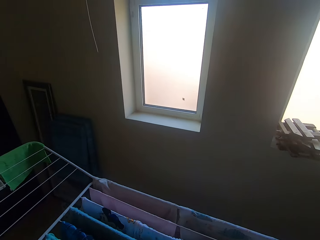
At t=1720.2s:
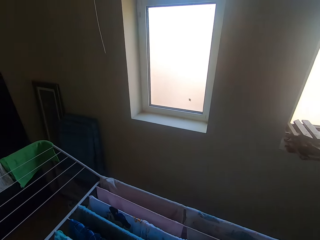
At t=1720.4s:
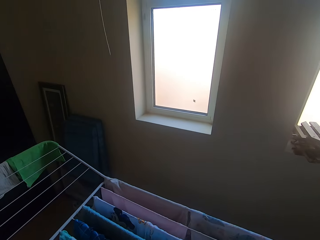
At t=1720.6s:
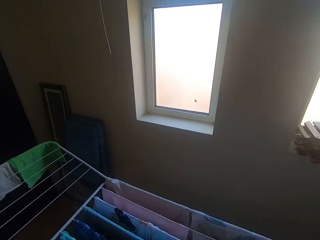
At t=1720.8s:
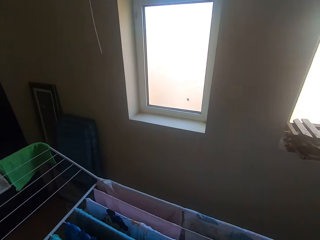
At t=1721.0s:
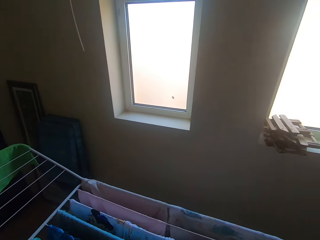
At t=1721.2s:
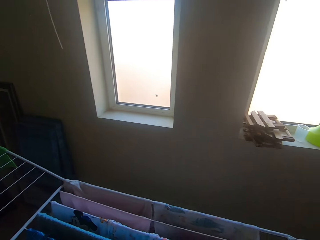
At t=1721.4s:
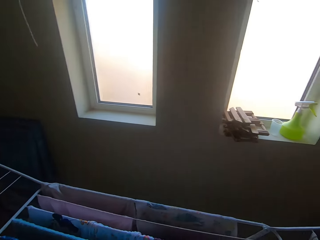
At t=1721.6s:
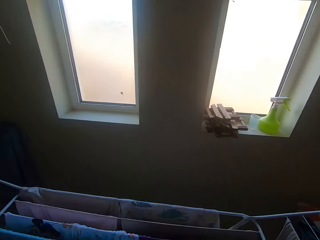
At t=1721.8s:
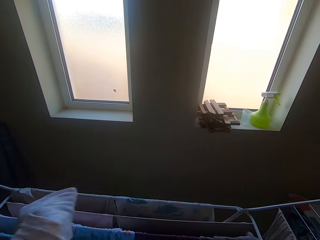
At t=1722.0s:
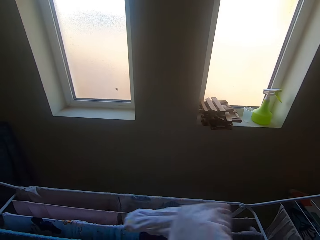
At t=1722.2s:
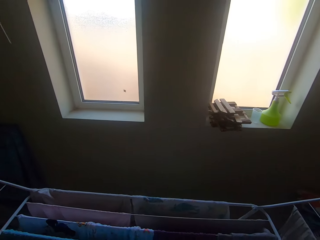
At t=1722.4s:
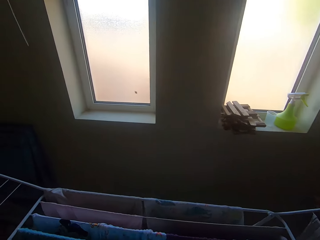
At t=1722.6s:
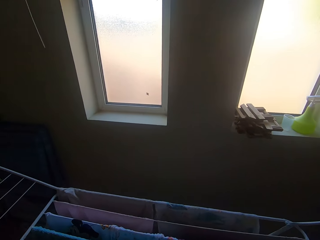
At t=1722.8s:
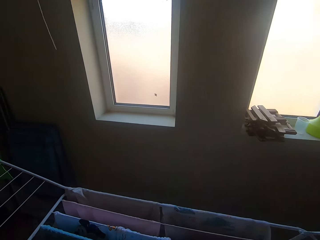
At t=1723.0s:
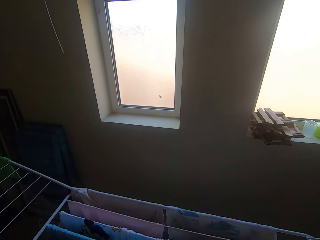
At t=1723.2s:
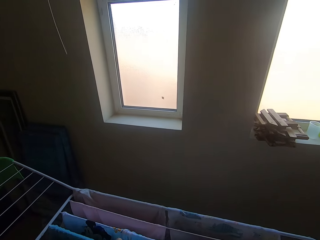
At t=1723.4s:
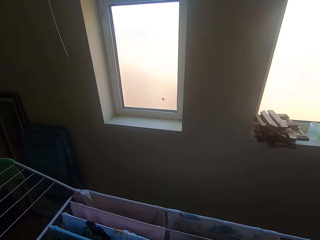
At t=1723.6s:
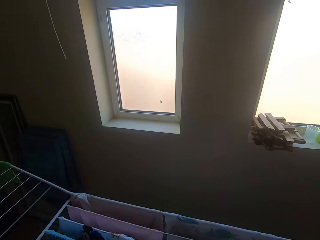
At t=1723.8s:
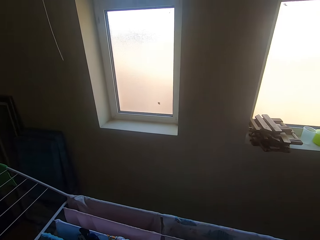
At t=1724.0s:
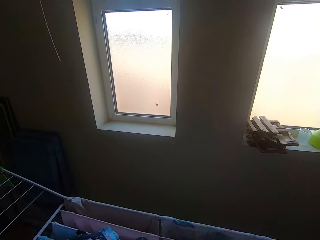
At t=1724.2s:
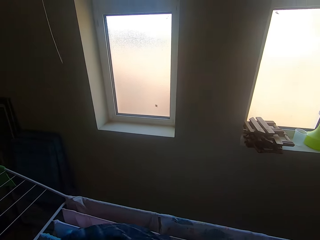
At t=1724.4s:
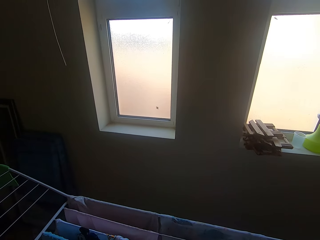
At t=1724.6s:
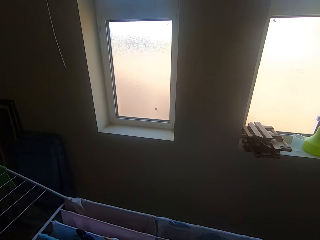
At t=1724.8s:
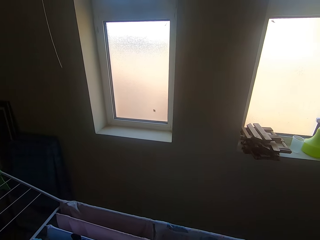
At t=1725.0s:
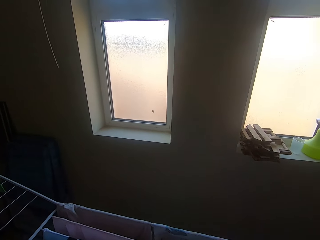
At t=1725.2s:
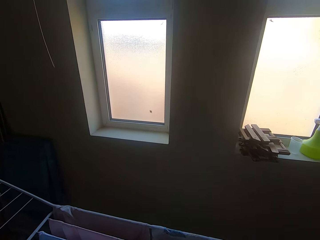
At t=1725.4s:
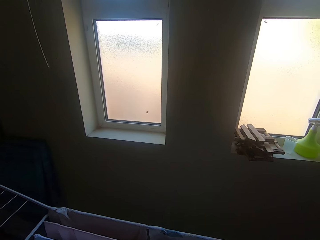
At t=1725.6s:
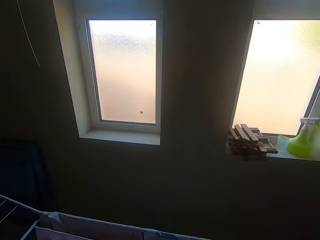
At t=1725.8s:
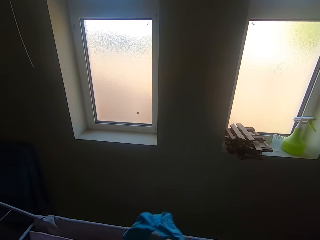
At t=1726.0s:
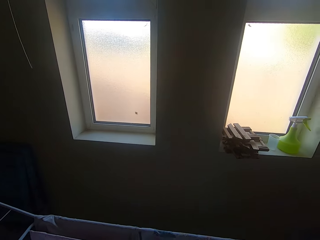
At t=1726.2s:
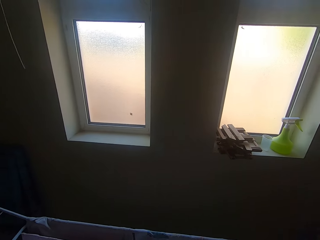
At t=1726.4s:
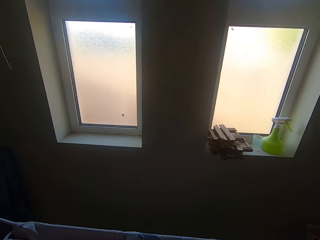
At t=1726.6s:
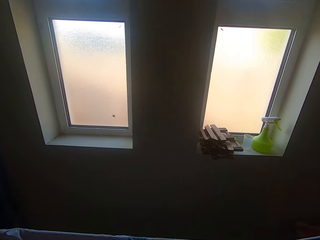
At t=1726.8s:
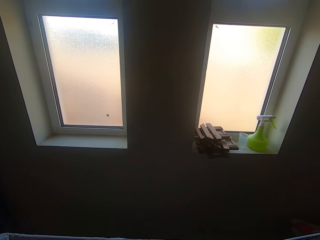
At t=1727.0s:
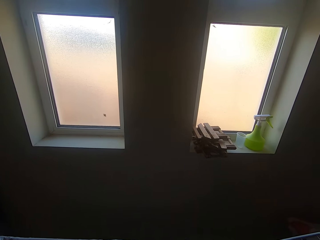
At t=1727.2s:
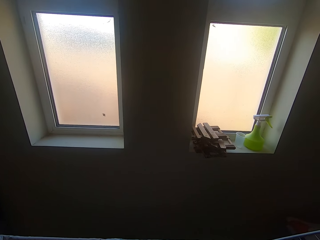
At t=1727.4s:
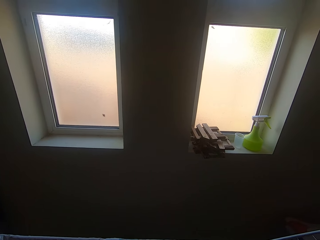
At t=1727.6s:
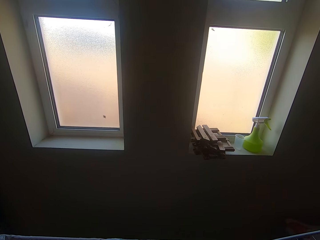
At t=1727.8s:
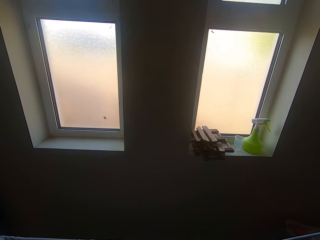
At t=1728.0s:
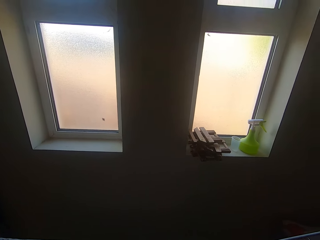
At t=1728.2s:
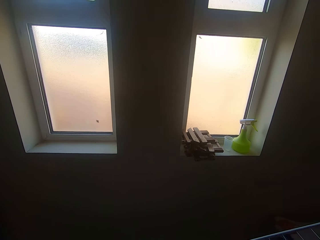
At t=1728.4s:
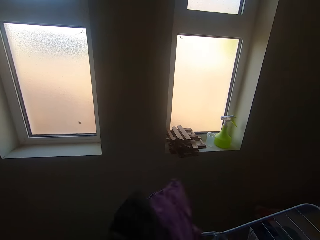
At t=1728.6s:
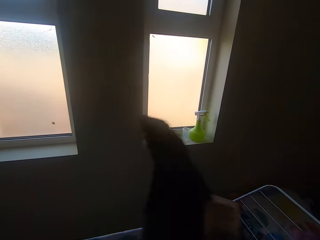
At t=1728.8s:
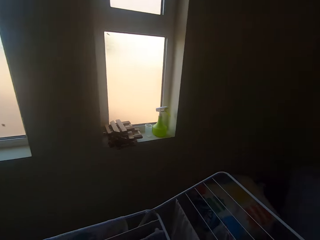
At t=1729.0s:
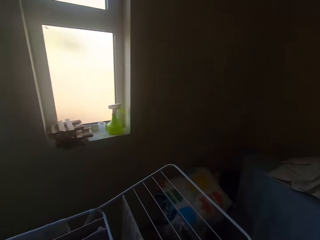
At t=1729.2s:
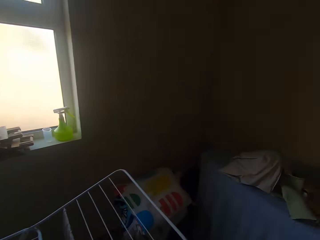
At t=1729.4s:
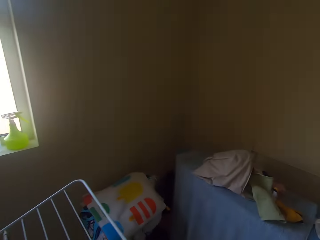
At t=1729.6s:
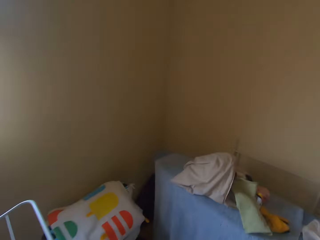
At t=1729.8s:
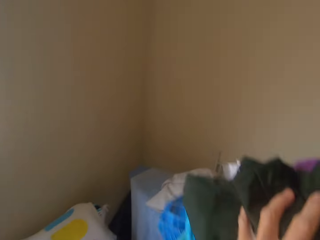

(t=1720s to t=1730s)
The camera wearer picks clothes on the hanging line.

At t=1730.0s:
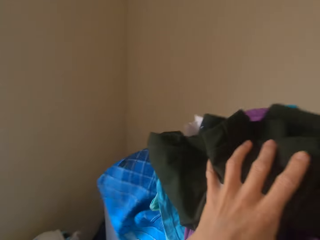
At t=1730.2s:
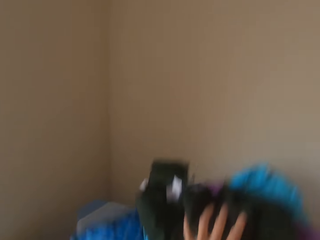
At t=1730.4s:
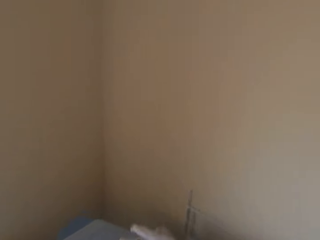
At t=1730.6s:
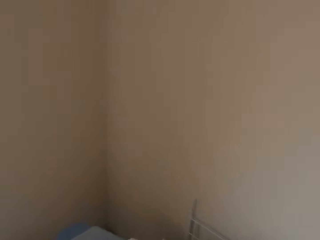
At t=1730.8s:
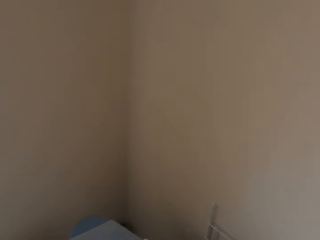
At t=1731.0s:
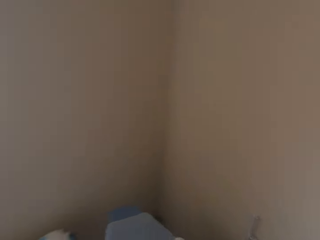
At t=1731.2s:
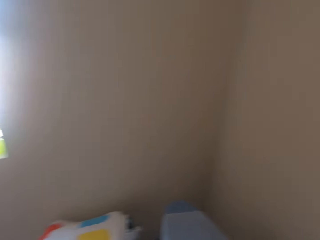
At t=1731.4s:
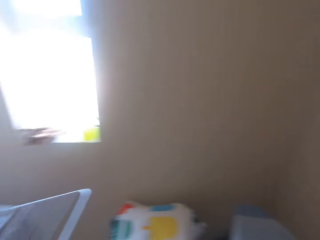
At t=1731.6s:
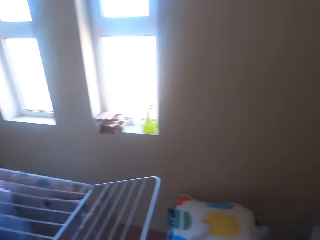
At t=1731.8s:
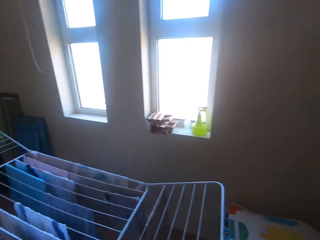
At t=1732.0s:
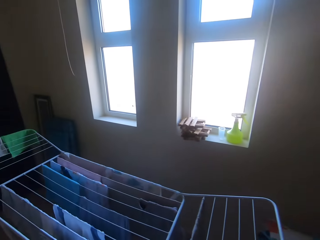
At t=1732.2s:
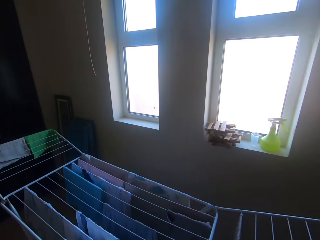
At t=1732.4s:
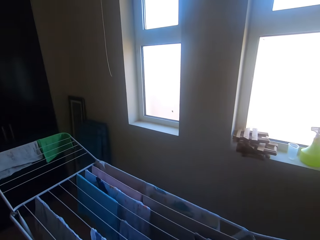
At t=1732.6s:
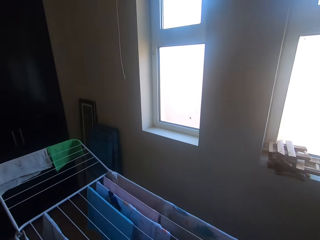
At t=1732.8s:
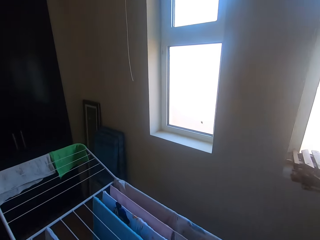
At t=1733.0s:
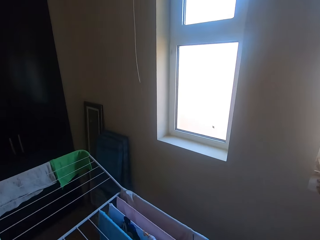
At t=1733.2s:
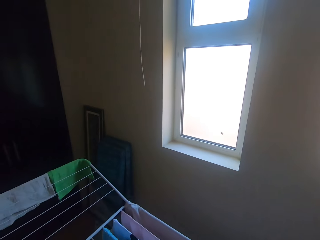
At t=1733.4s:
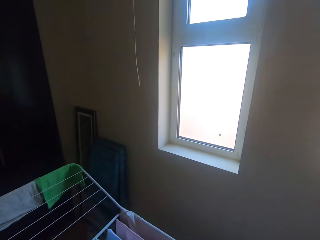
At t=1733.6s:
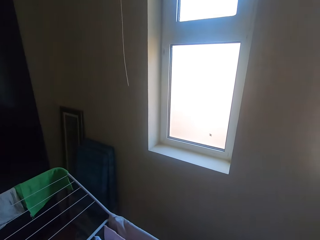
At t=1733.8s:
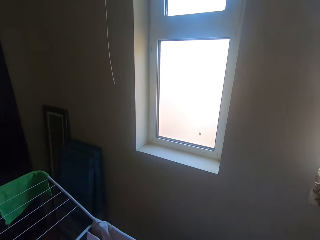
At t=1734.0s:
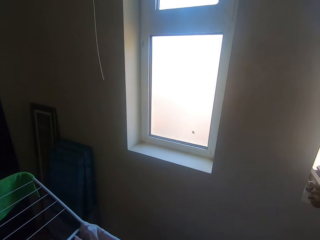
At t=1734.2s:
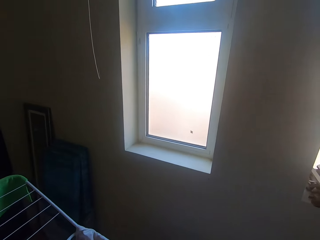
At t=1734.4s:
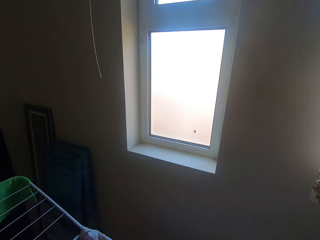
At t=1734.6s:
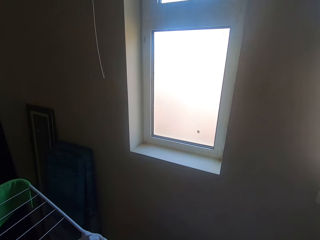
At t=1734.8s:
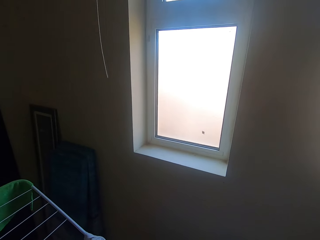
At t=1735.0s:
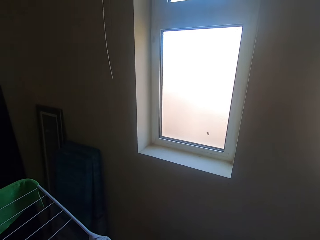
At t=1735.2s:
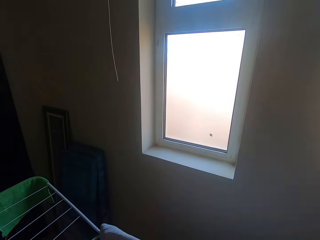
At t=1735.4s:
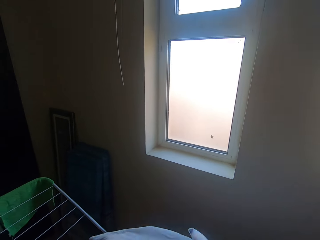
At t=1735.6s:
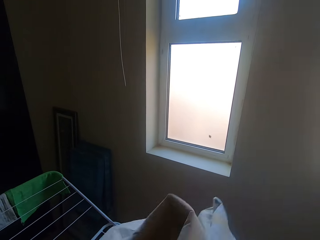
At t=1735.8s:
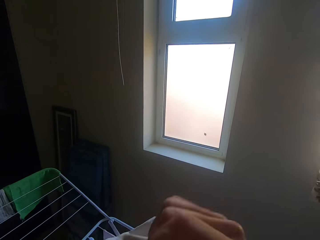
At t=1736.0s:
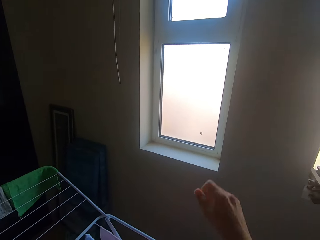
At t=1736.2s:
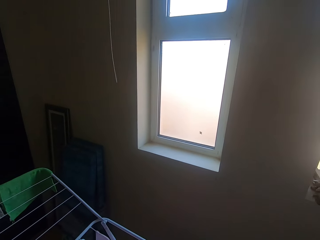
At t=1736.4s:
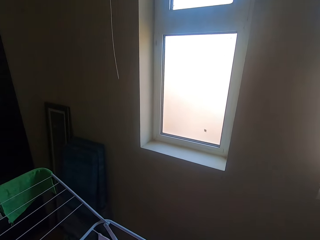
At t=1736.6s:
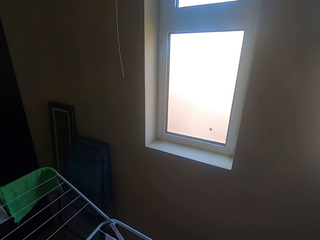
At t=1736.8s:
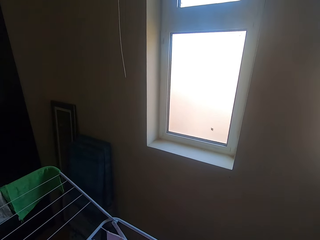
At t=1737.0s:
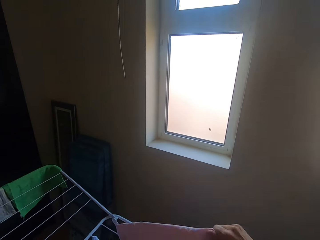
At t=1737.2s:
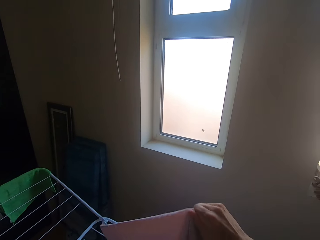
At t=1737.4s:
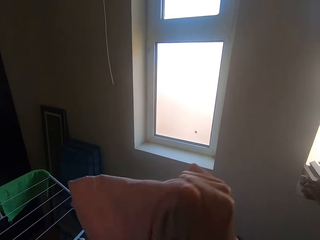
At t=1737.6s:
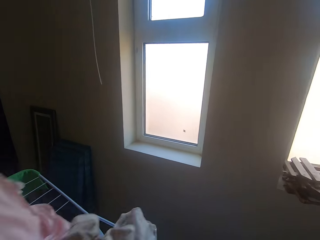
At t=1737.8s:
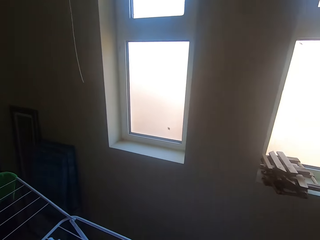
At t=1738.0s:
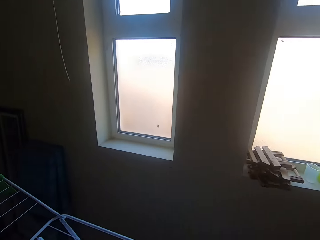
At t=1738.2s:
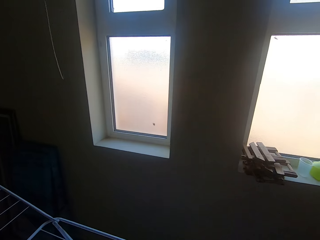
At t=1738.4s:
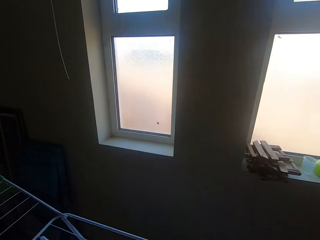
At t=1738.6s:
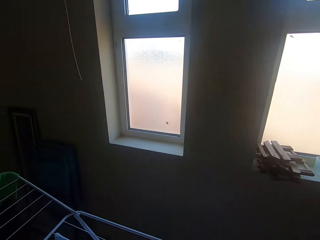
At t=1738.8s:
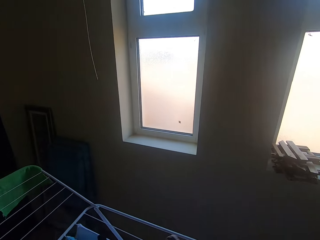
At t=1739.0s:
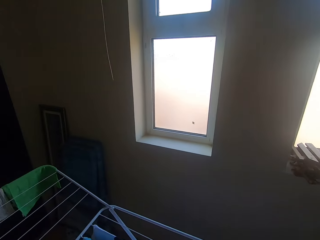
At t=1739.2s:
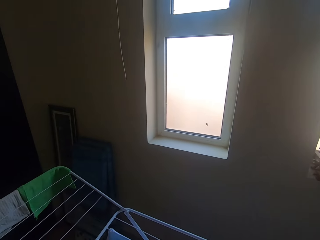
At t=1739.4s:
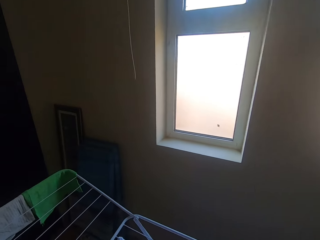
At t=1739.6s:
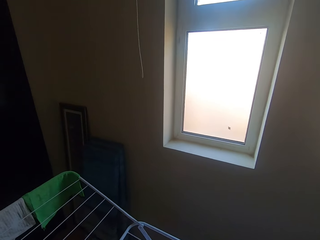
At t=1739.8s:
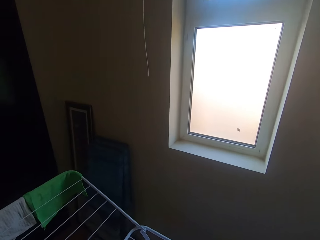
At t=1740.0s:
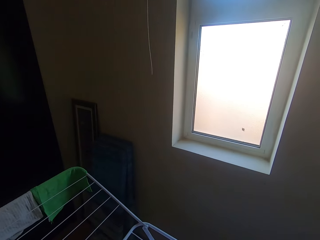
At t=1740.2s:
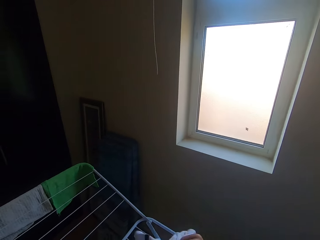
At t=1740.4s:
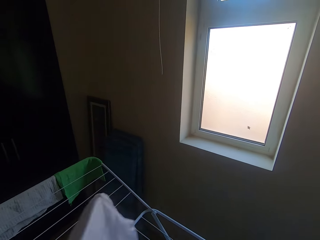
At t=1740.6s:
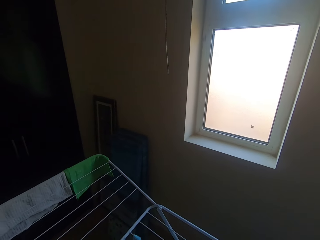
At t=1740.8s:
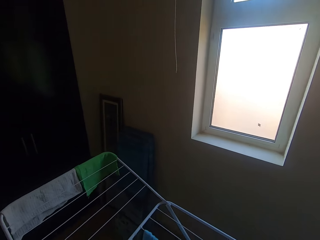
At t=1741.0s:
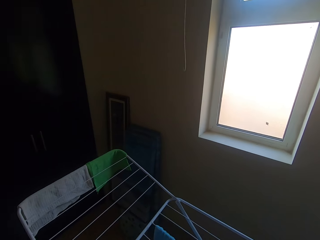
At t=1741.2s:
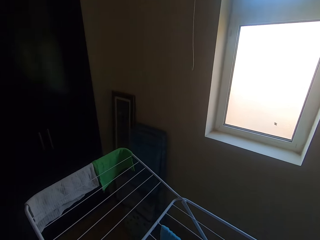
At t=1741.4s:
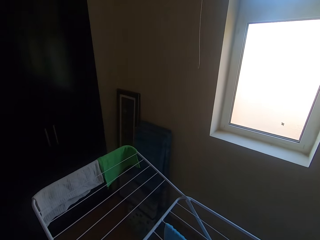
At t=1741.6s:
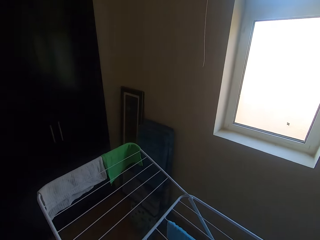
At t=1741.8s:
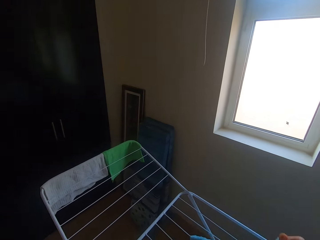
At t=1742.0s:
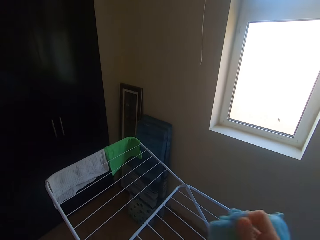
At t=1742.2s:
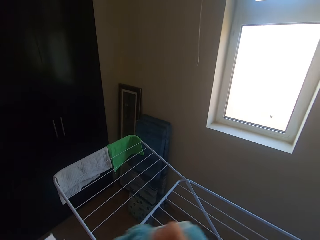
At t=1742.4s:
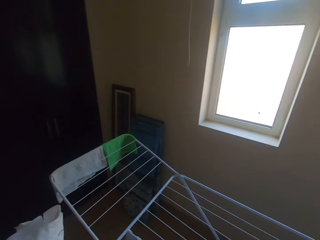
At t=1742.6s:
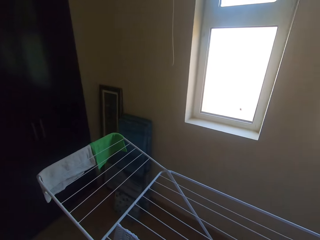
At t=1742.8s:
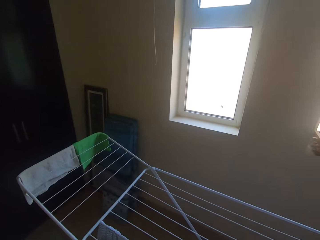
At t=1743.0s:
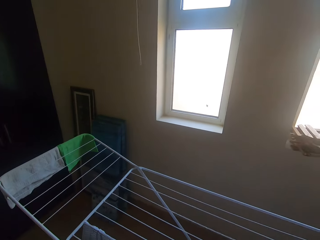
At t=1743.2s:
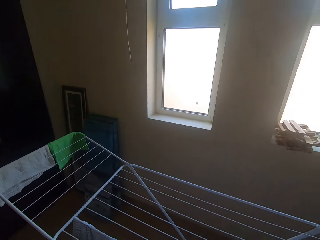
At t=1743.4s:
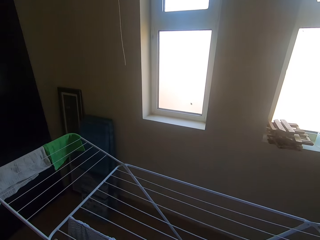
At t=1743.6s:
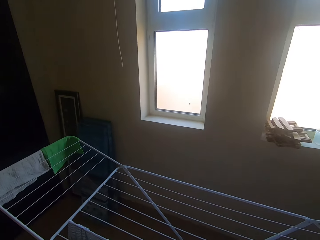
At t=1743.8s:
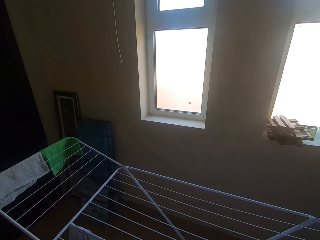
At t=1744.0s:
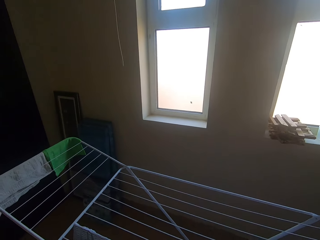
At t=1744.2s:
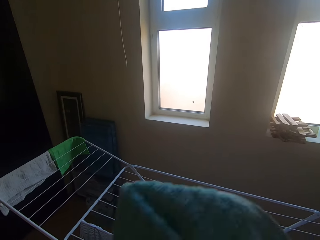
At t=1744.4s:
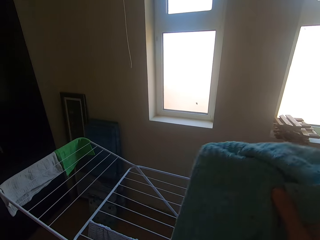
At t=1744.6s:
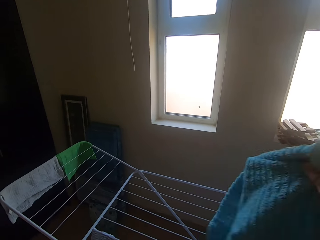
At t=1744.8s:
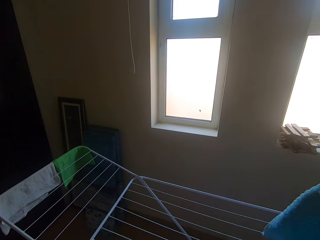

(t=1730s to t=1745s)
The camera wearer puts down clothes. They walk and look around. They pick clothes from the indoor clothes line.
